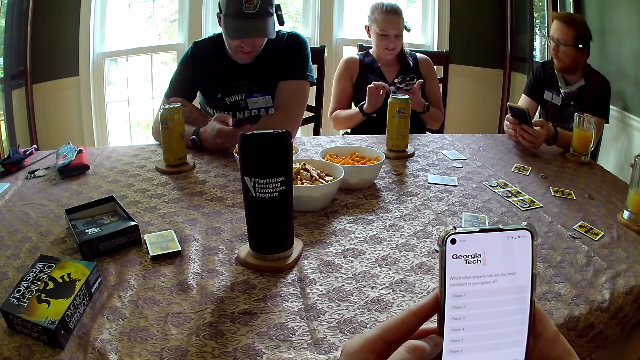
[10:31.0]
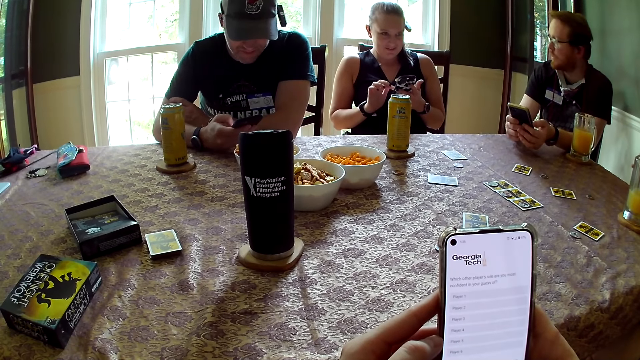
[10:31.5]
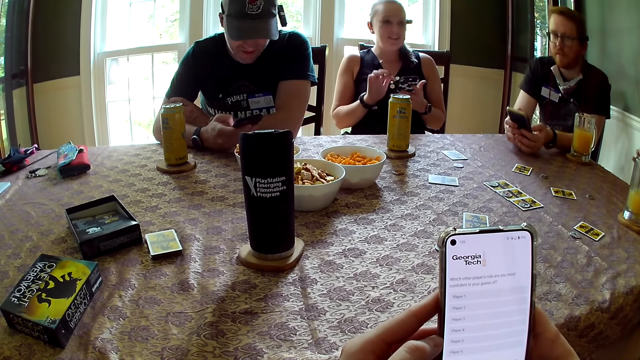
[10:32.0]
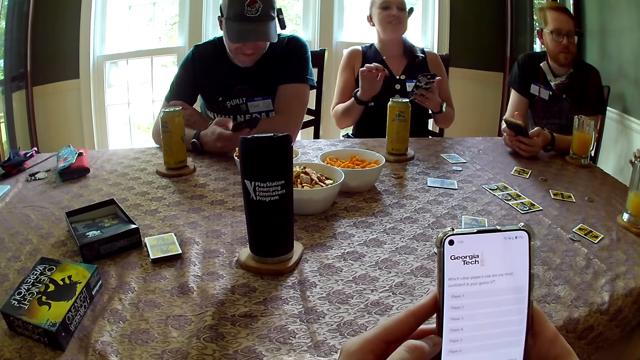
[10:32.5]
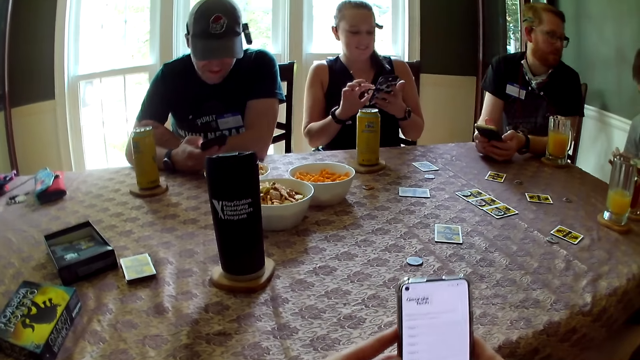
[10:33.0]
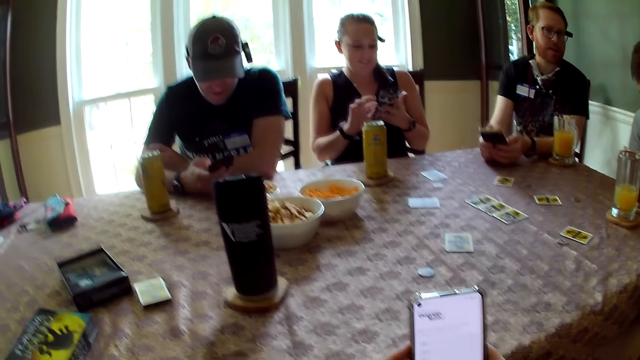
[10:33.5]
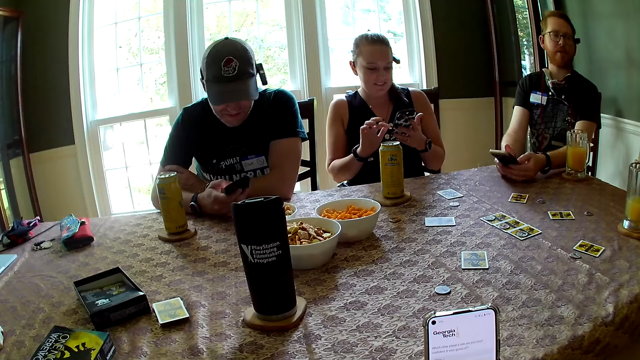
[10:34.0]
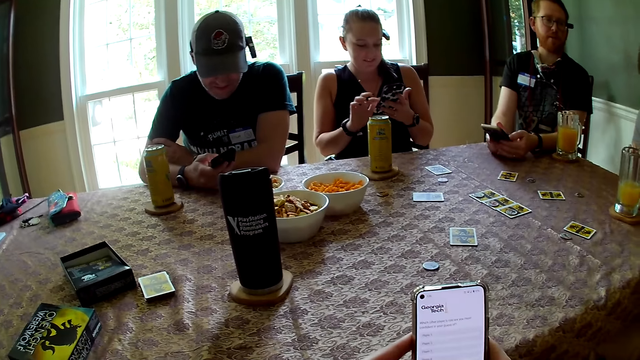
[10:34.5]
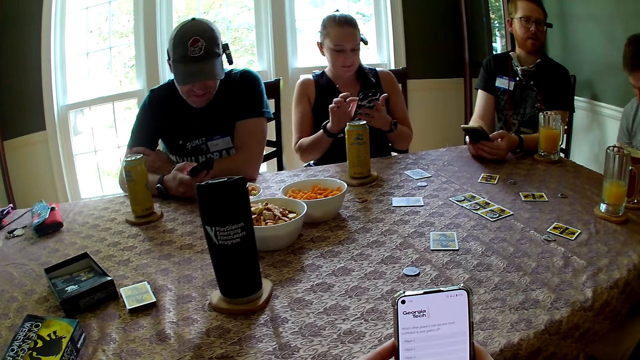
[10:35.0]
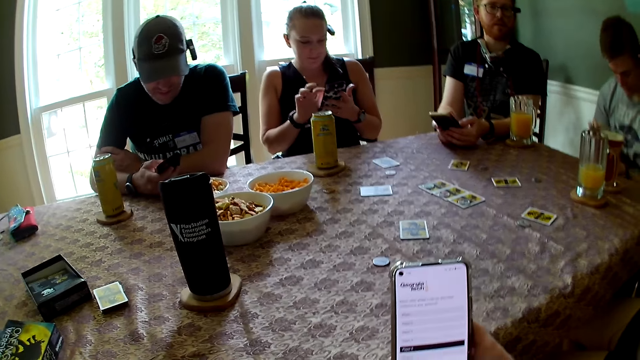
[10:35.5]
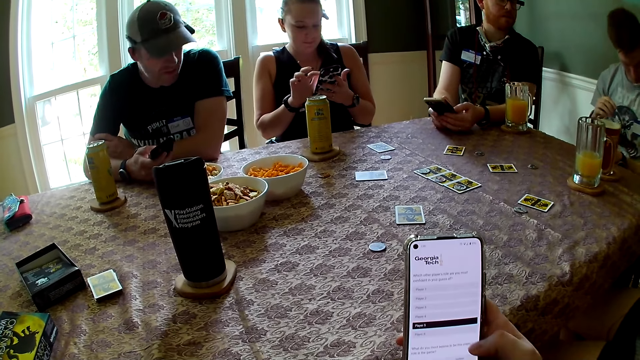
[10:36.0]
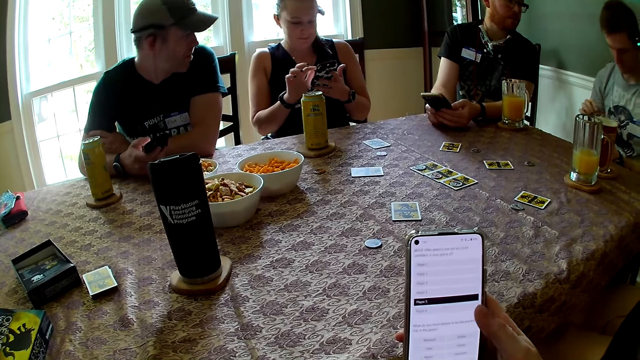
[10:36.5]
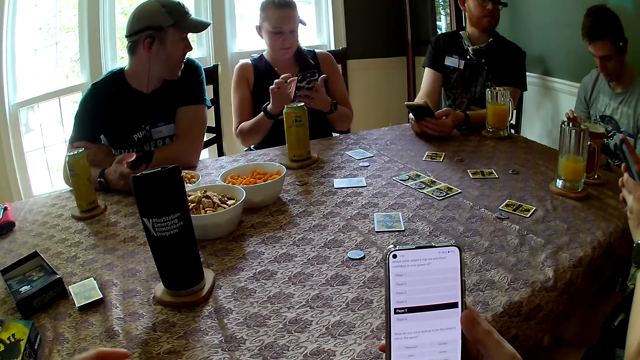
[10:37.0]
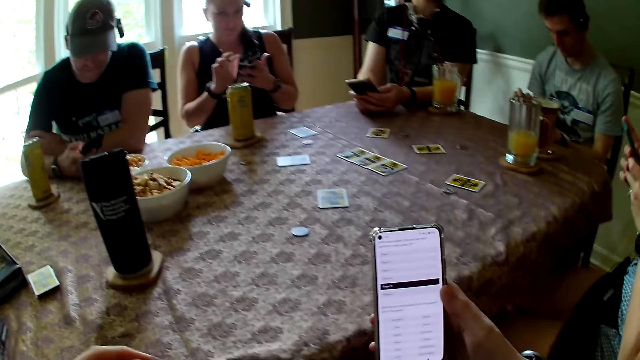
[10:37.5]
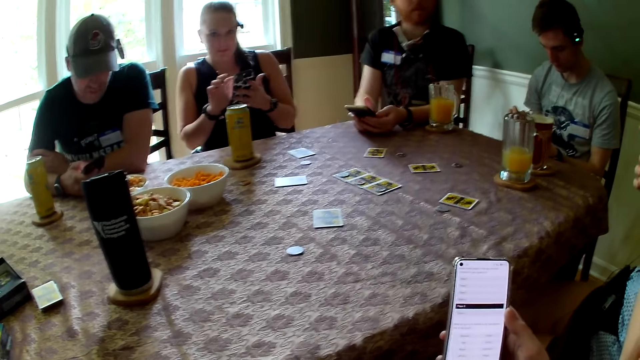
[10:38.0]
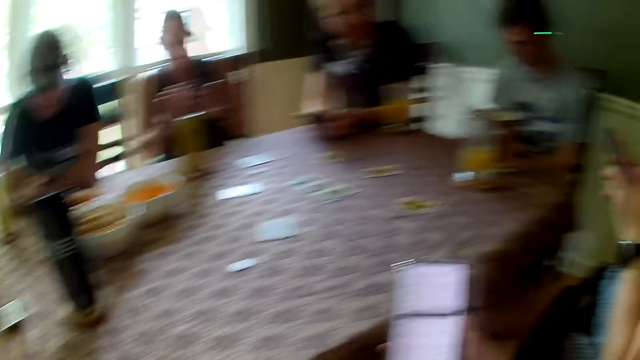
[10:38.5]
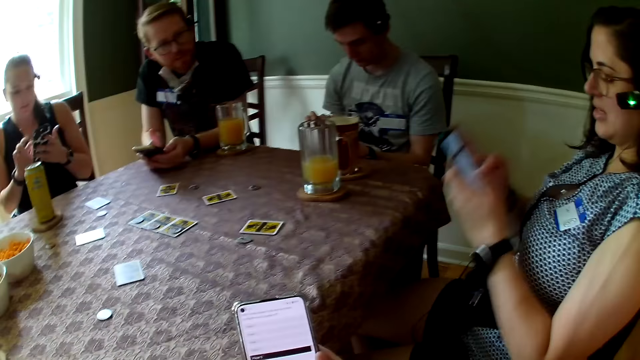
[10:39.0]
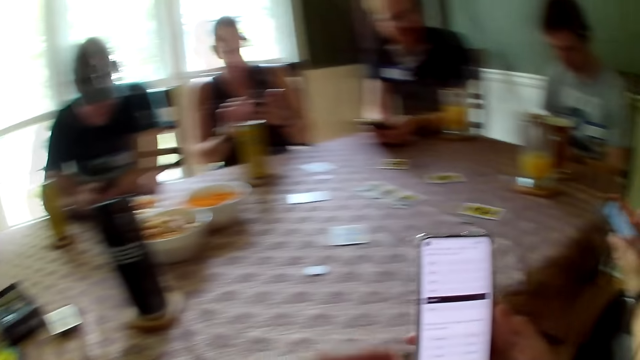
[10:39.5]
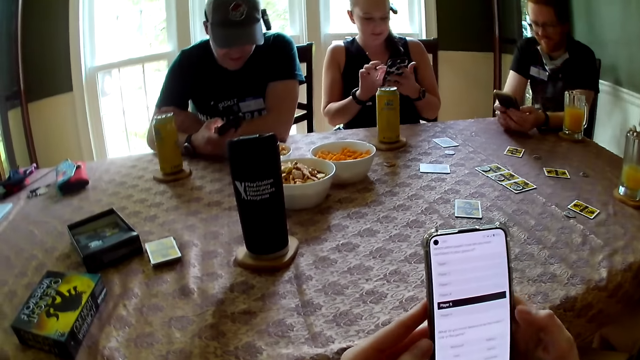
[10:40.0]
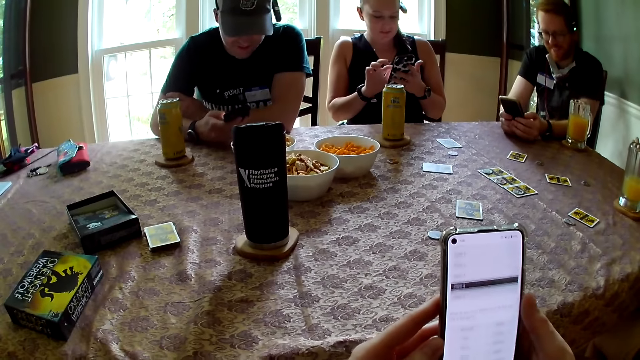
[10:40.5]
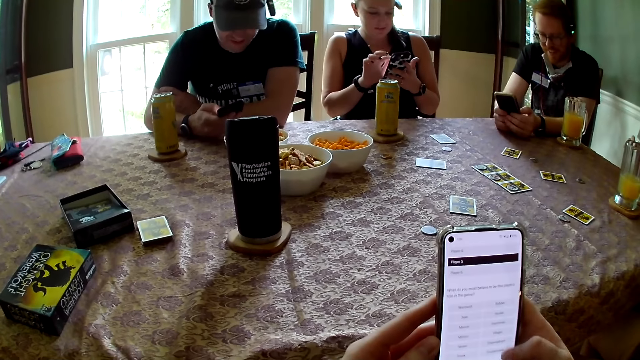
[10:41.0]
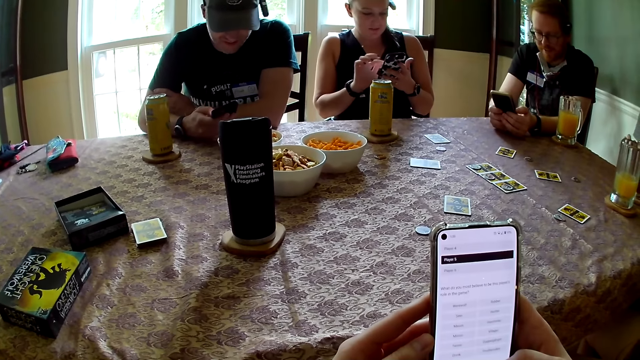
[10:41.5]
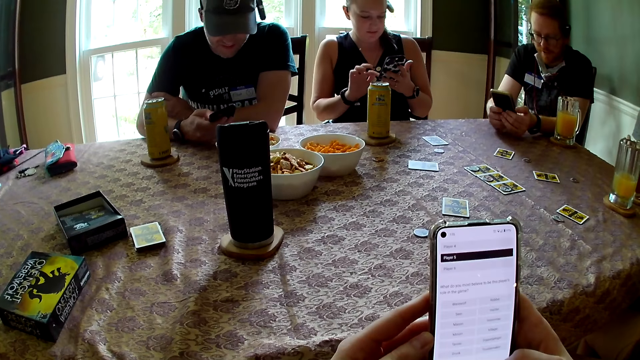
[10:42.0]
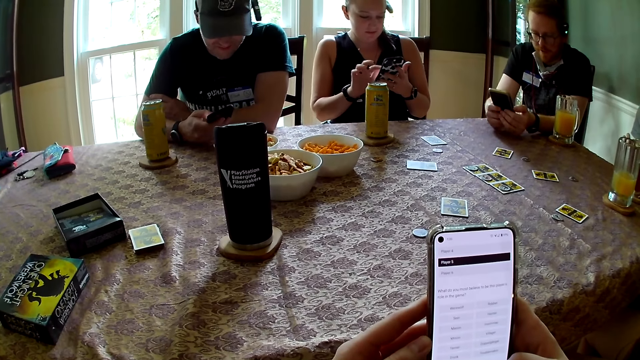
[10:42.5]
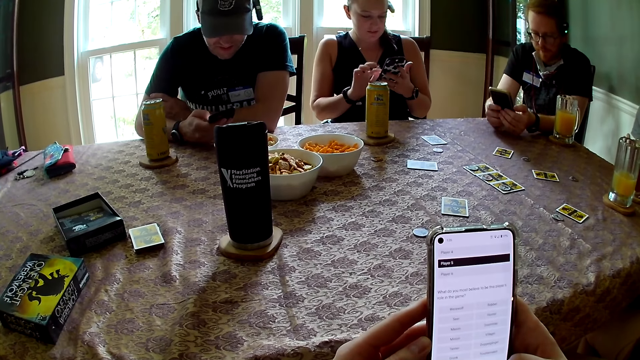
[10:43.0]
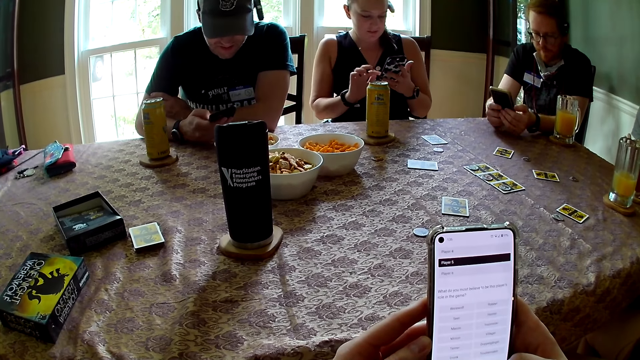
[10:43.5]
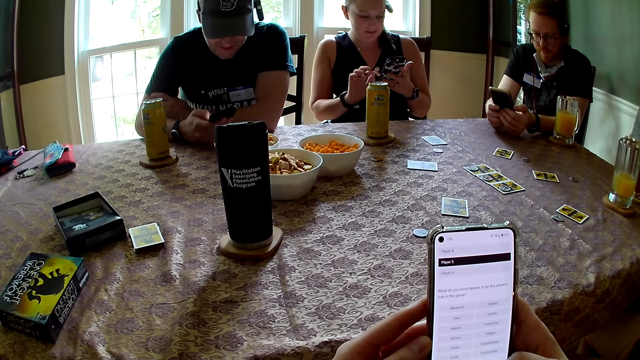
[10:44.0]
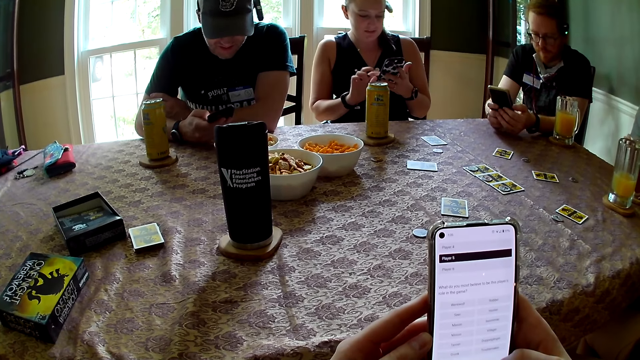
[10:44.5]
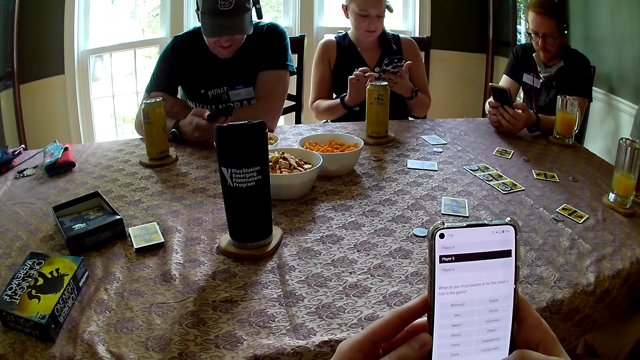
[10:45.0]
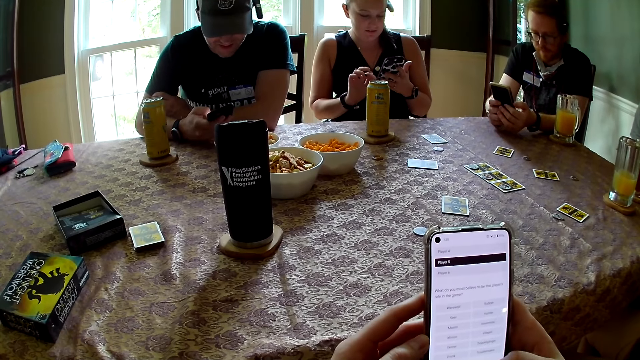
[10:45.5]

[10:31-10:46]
A man turns. A woman scrolls the phone. The camera wearer holds the phone. They scroll the phone. Another woman speaks. The camera wearer scrolls the phone.

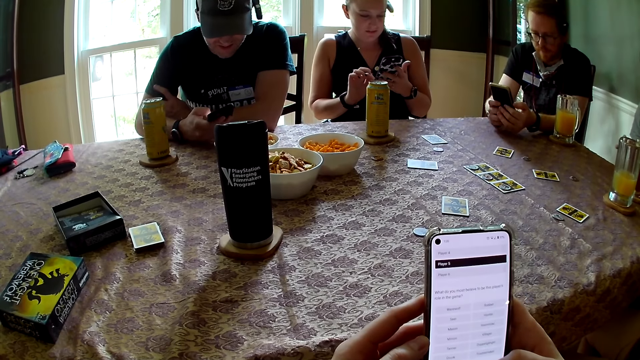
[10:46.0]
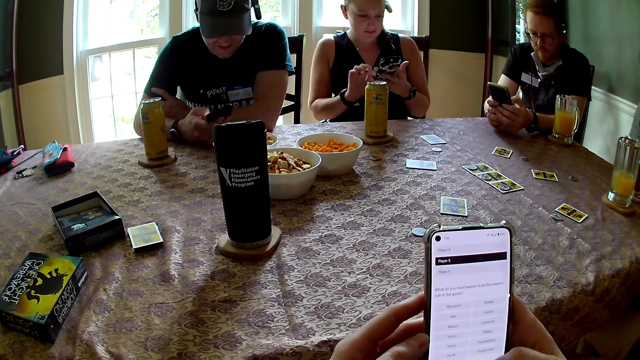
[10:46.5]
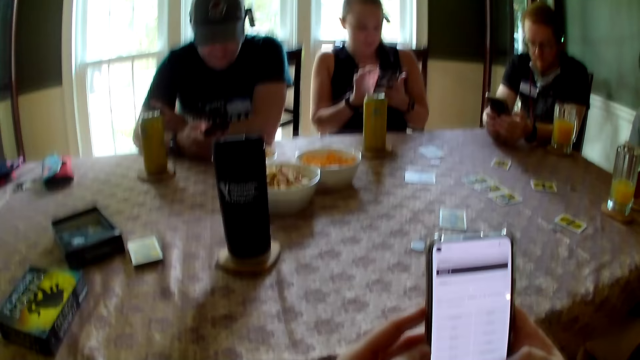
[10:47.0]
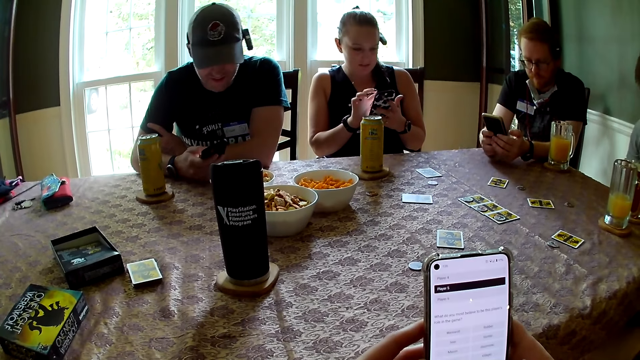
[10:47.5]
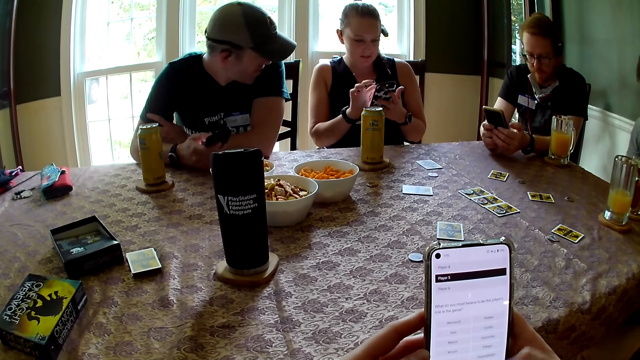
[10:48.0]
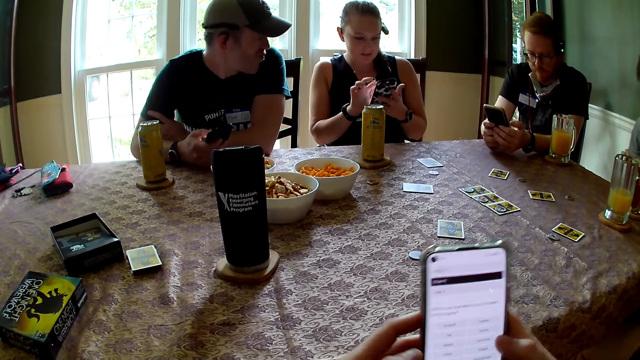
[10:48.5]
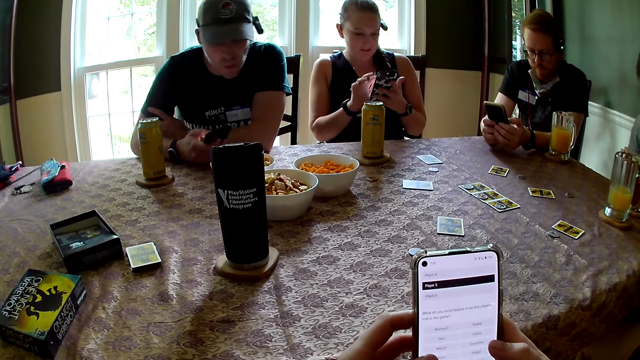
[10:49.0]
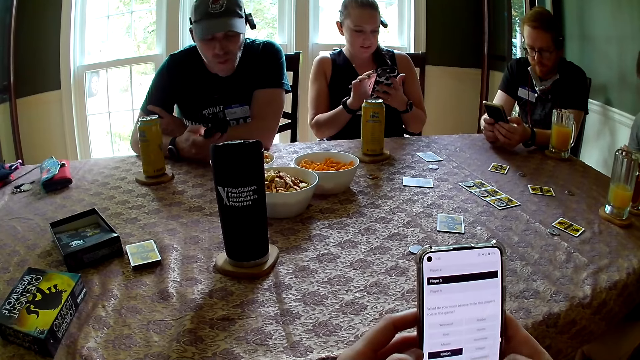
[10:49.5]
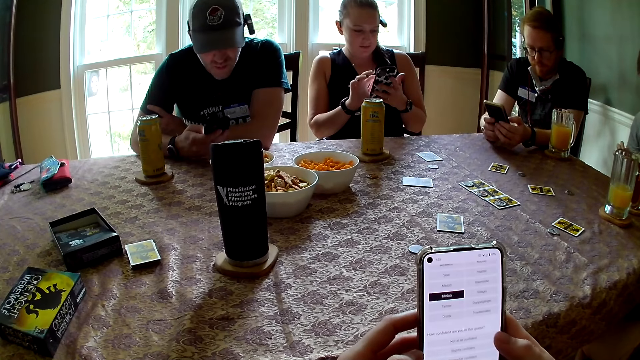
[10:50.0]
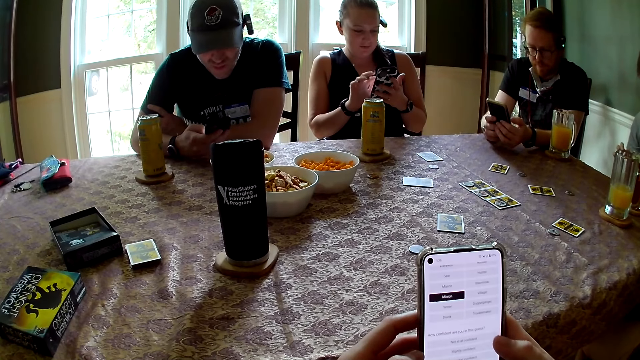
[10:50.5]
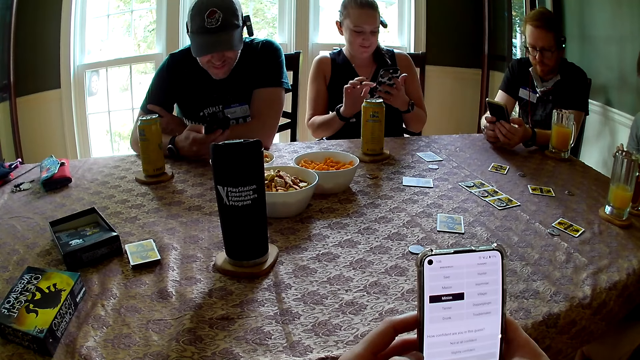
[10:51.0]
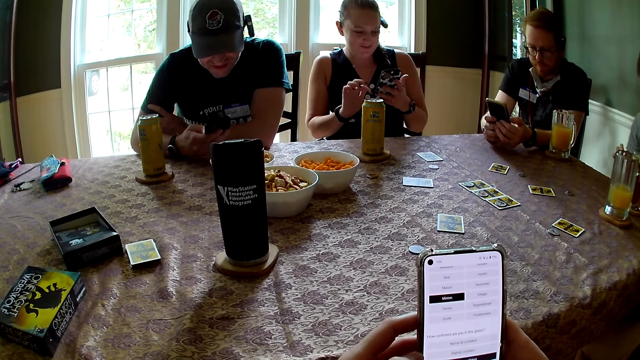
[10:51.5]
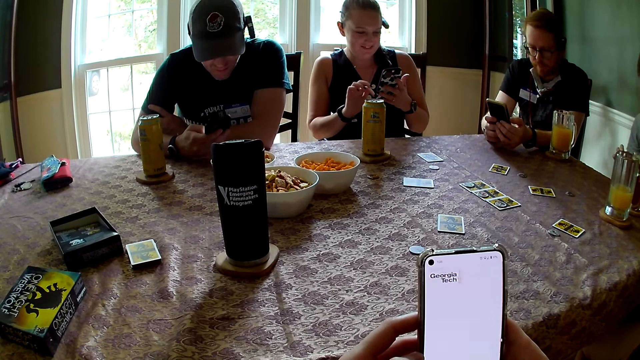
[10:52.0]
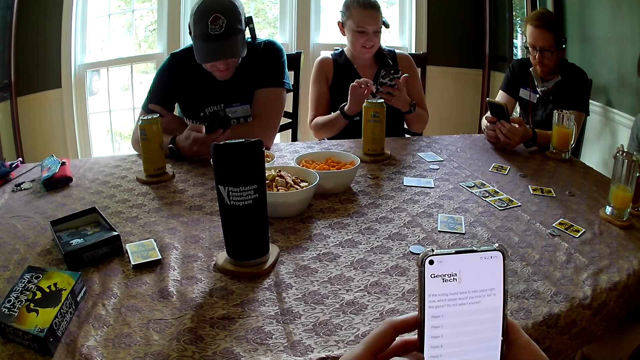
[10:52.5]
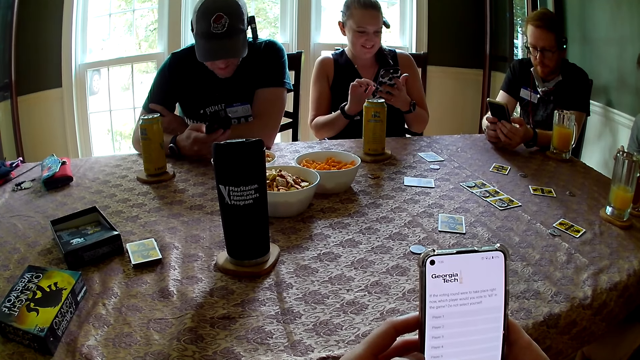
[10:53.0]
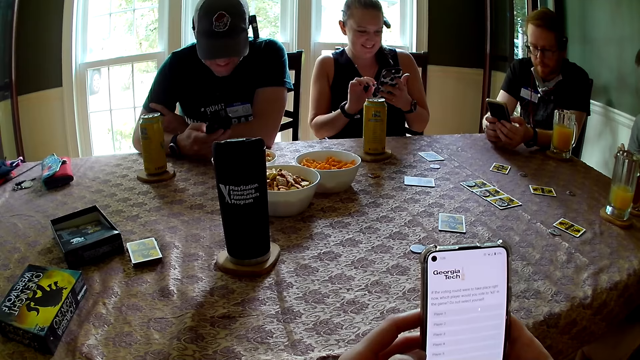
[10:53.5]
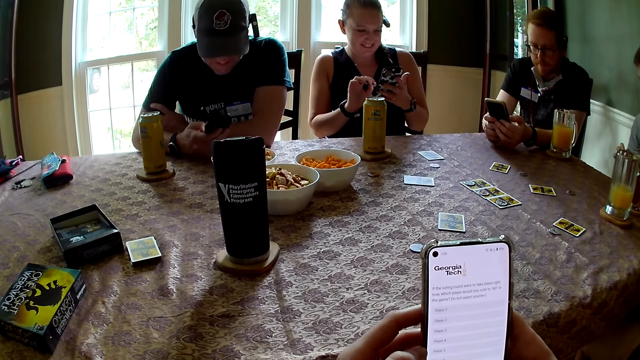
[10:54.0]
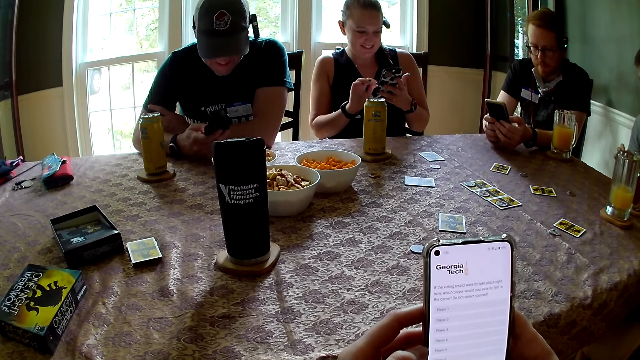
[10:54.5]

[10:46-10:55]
A man turns. The camera wearer scrolls the phone.
